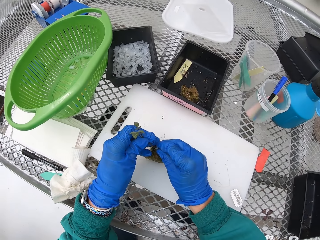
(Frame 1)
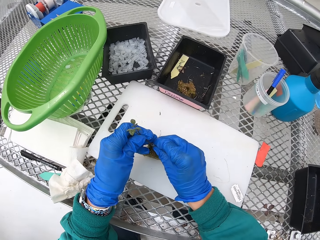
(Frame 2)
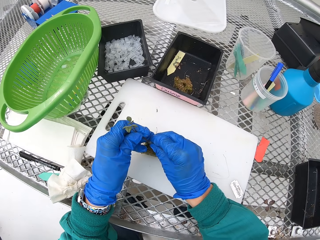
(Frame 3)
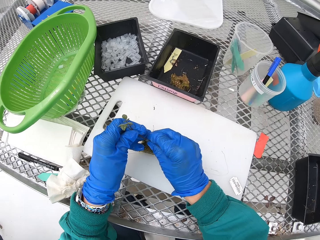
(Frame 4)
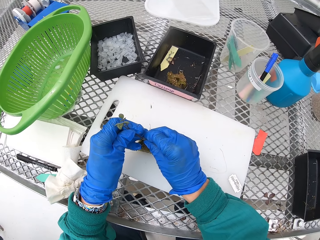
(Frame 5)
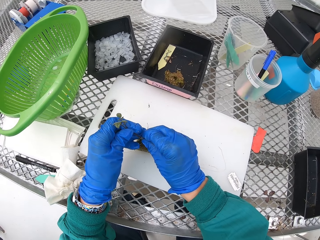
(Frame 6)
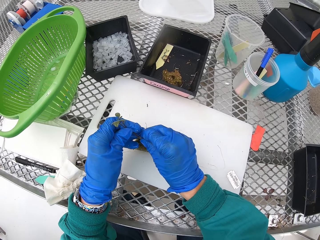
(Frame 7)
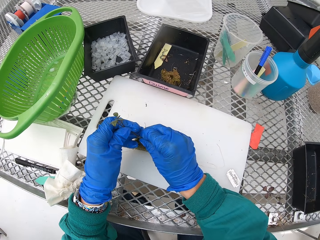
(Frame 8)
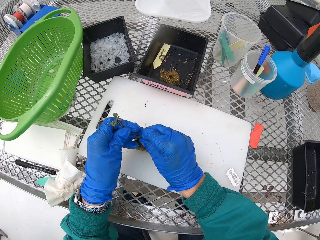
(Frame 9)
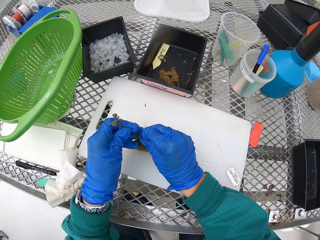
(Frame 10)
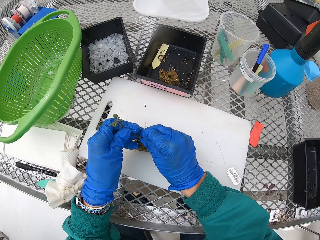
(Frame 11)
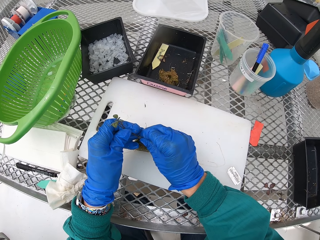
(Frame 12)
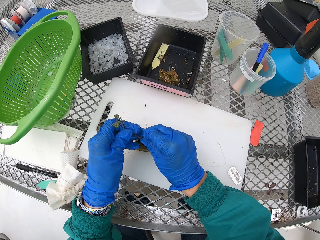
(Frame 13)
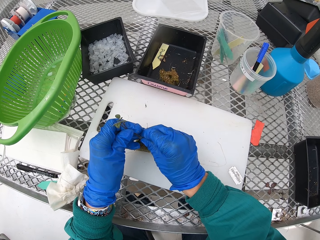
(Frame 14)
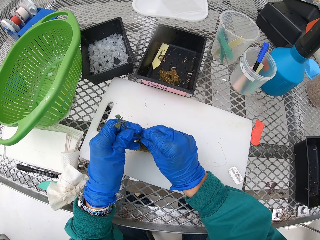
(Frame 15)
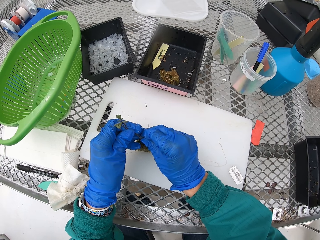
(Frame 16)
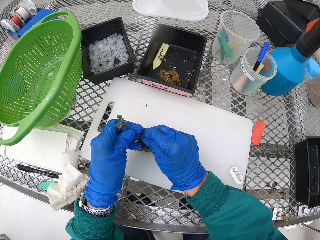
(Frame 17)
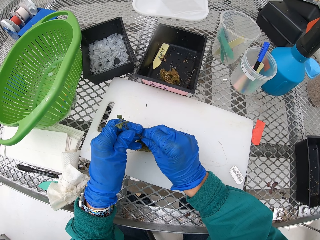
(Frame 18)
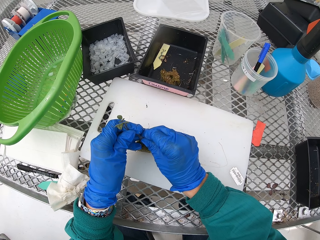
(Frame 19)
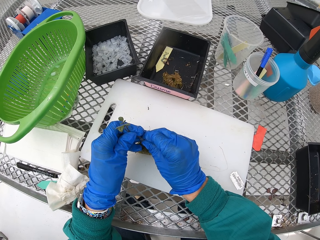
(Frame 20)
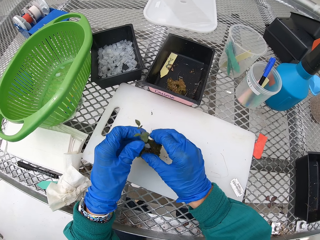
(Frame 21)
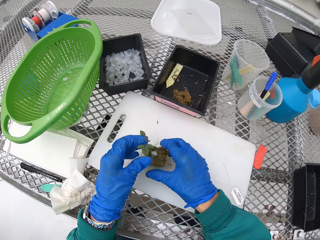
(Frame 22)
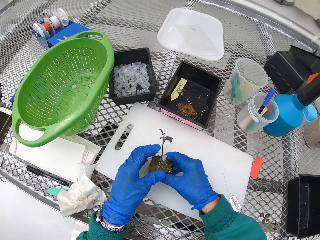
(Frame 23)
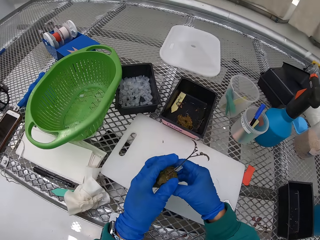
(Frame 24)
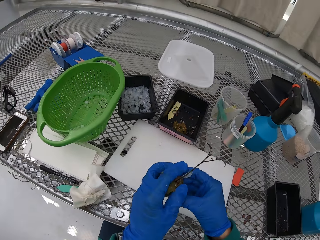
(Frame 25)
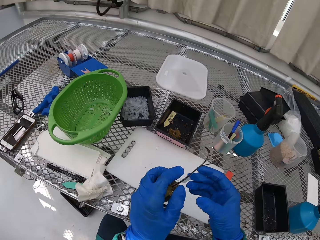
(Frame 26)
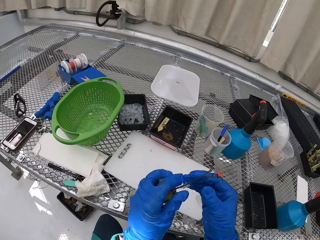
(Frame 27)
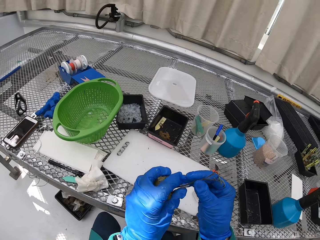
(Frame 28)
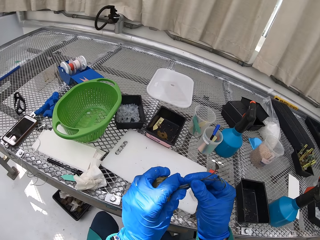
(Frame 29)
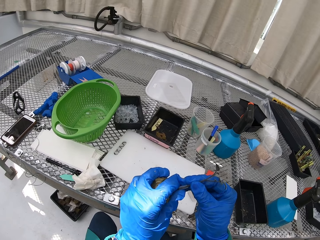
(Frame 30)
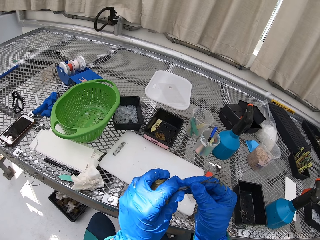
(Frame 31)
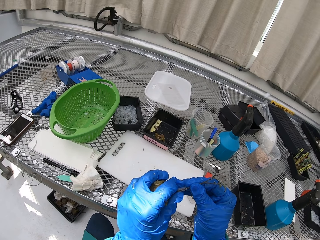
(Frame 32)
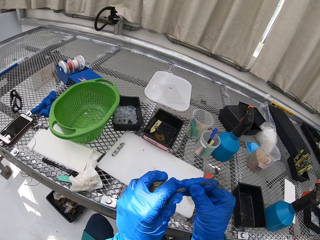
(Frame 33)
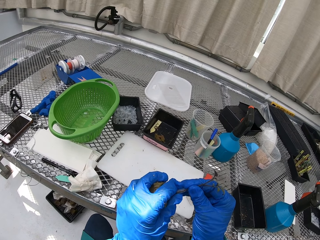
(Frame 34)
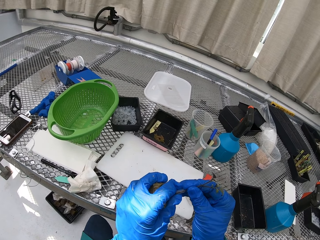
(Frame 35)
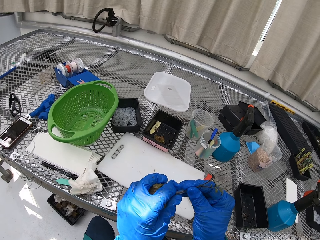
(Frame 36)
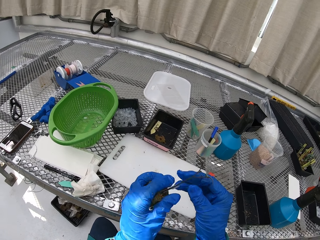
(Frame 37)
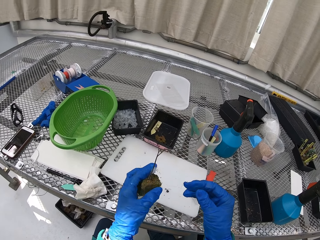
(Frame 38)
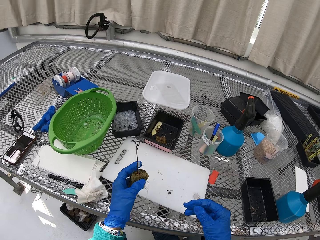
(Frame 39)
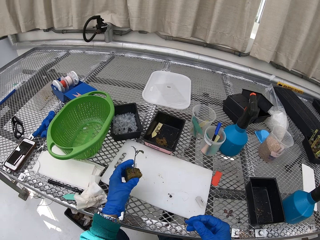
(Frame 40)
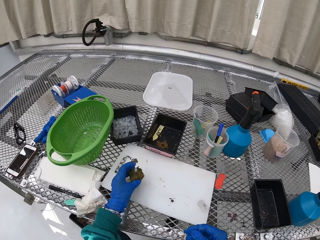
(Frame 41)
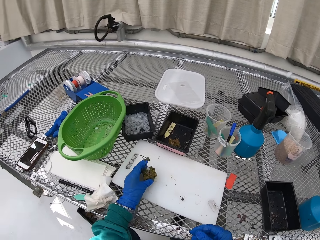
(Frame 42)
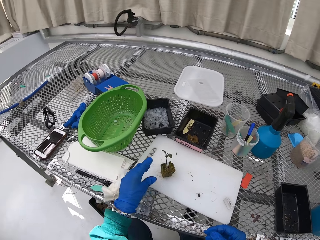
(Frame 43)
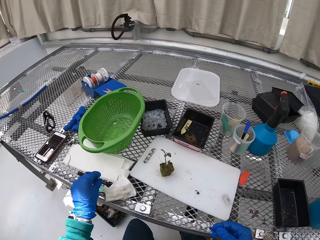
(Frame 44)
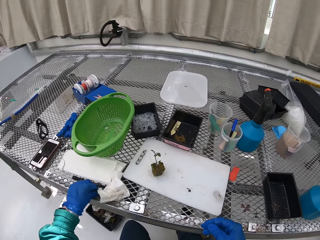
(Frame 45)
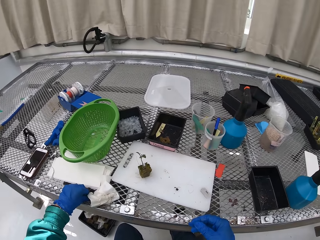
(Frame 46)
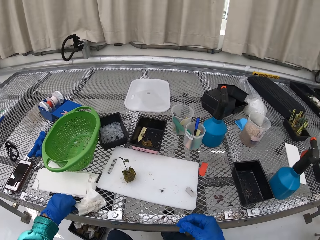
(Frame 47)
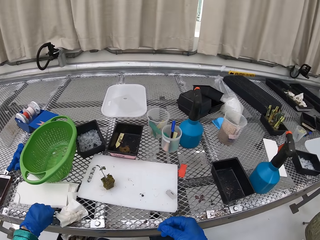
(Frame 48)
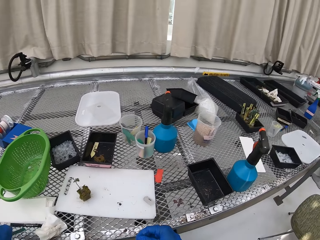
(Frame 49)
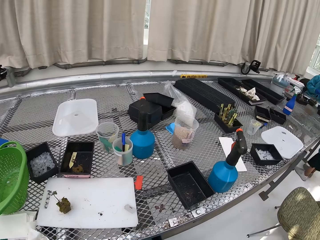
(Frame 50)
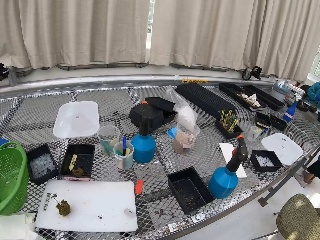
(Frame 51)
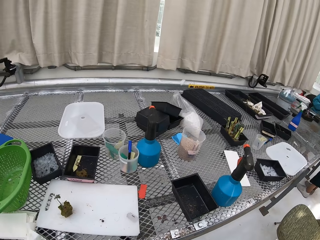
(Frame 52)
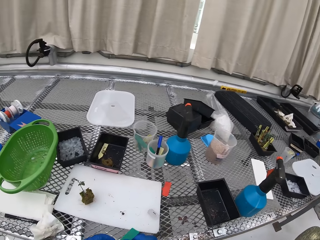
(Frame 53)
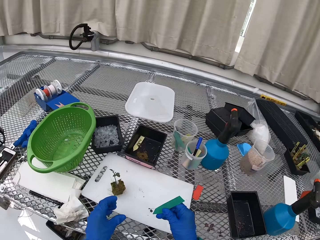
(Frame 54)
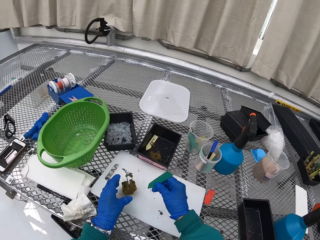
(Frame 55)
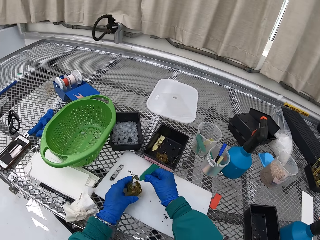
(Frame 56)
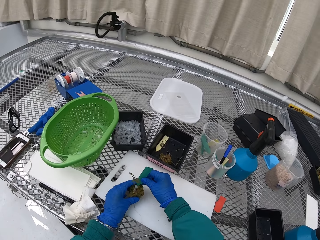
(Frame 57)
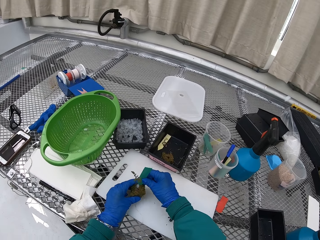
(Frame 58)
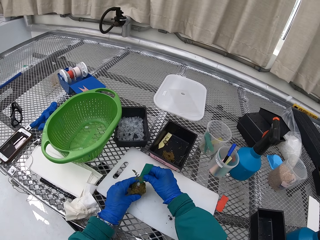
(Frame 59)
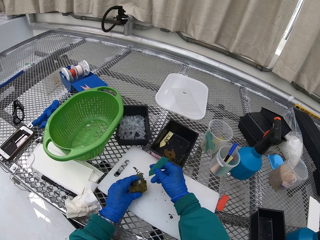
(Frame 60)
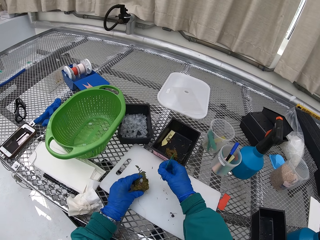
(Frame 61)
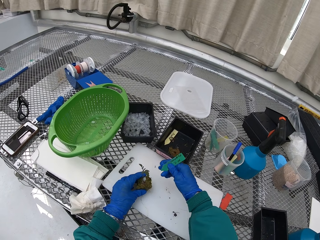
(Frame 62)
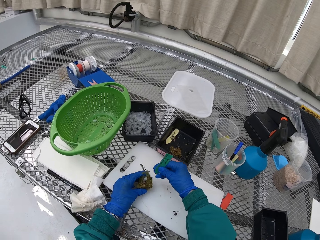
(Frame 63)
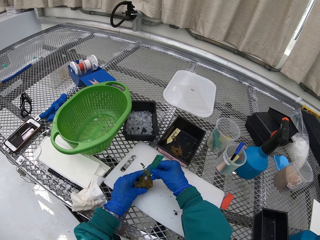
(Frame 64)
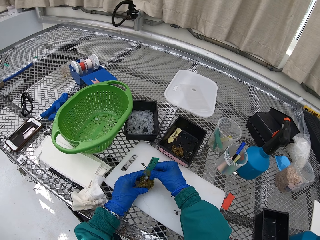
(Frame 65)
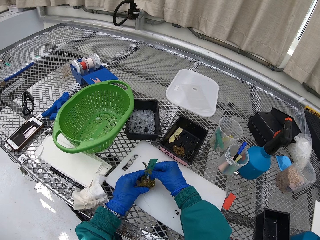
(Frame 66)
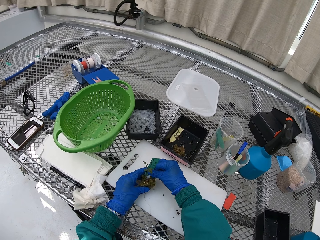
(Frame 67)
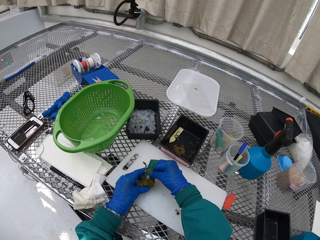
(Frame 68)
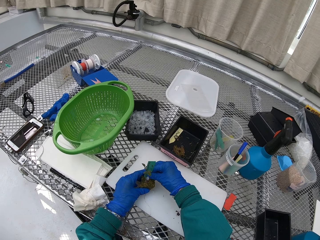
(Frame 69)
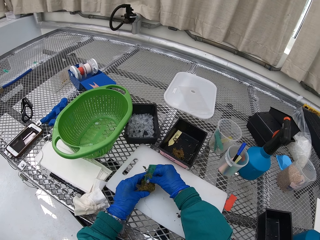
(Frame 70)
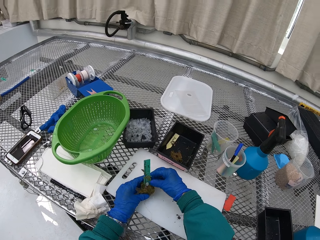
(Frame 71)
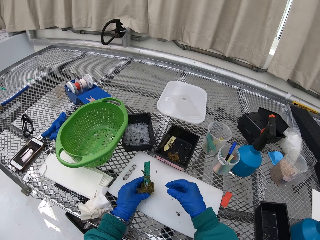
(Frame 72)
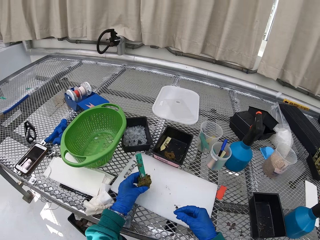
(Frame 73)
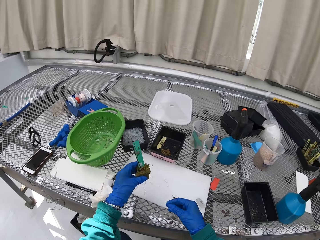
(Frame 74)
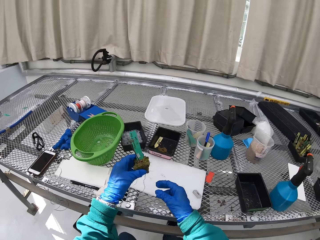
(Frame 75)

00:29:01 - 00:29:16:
The camera wearer fixes the plant on the small pipe. They put the flower on the table. They pick up a label or name sign. They put the label on the plant.

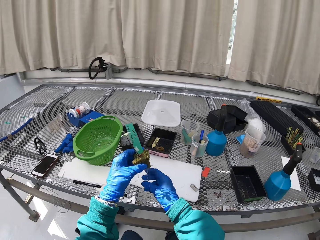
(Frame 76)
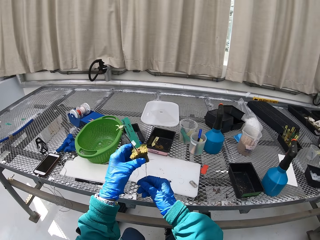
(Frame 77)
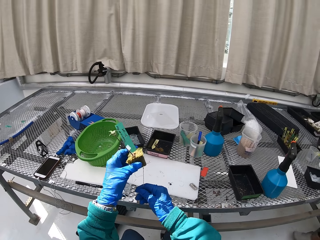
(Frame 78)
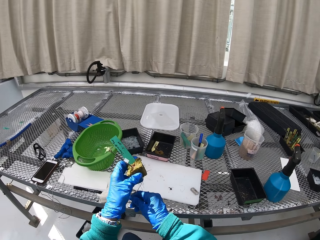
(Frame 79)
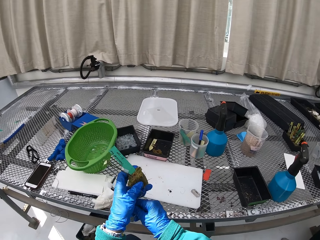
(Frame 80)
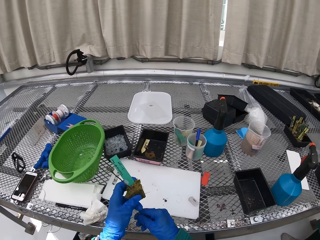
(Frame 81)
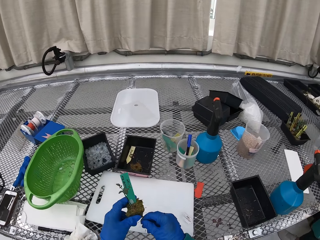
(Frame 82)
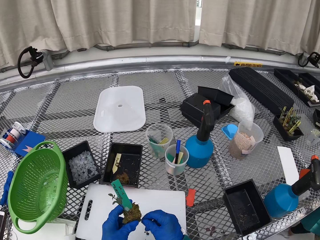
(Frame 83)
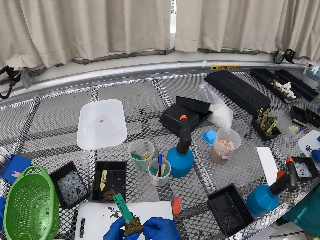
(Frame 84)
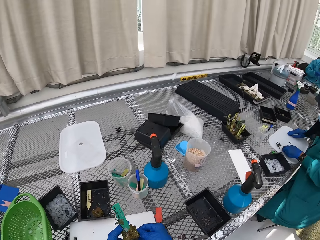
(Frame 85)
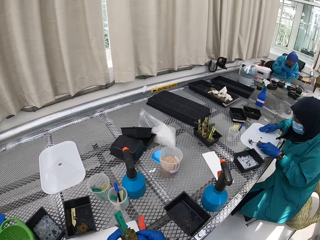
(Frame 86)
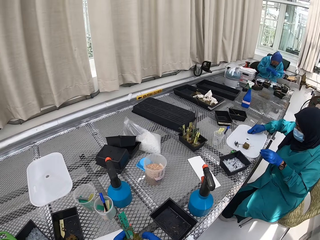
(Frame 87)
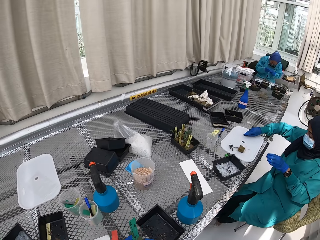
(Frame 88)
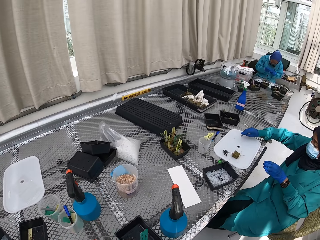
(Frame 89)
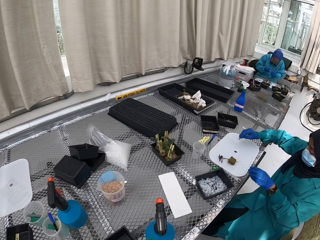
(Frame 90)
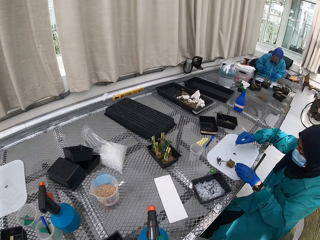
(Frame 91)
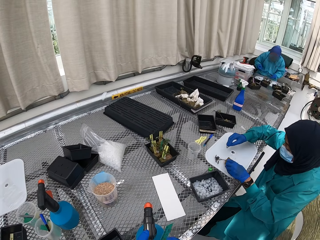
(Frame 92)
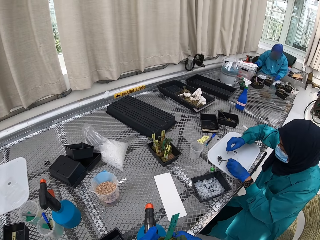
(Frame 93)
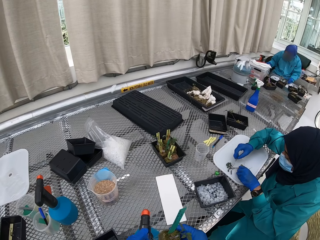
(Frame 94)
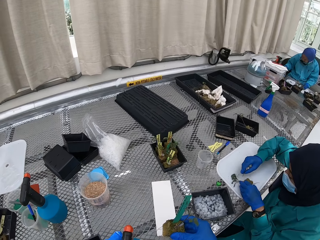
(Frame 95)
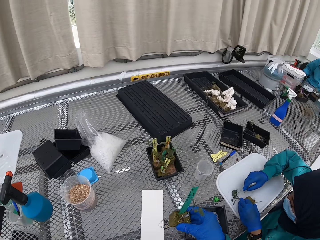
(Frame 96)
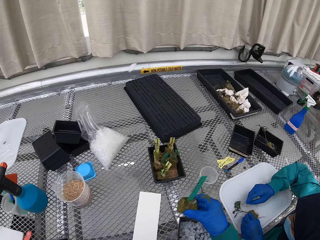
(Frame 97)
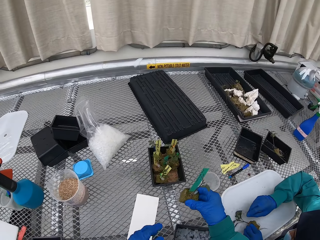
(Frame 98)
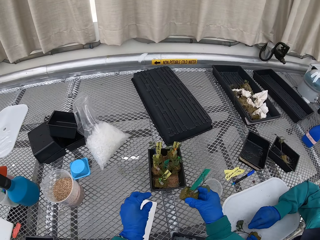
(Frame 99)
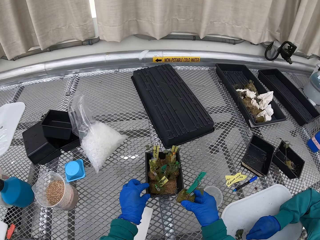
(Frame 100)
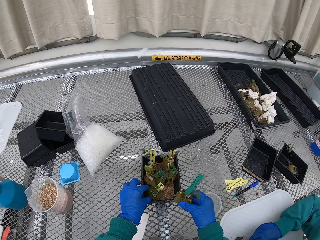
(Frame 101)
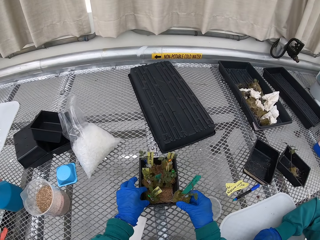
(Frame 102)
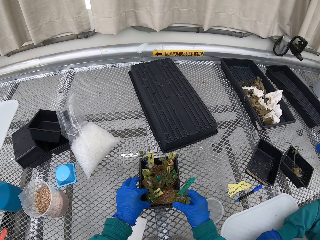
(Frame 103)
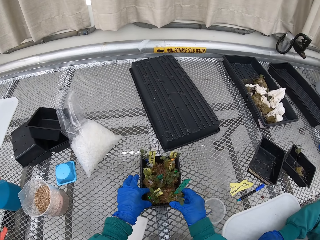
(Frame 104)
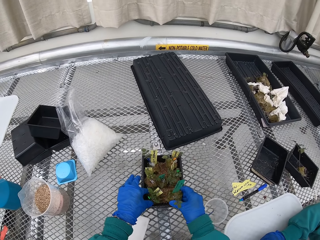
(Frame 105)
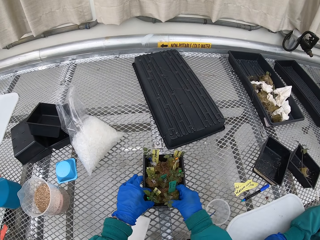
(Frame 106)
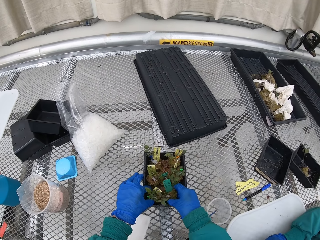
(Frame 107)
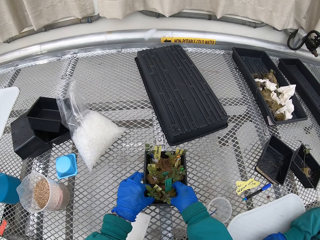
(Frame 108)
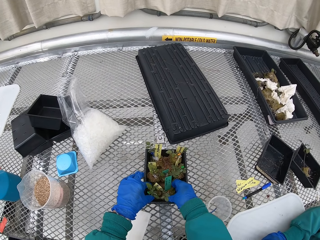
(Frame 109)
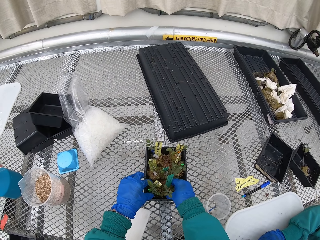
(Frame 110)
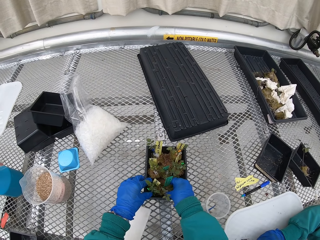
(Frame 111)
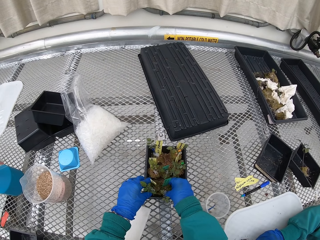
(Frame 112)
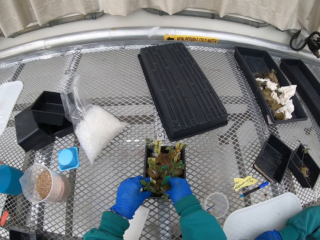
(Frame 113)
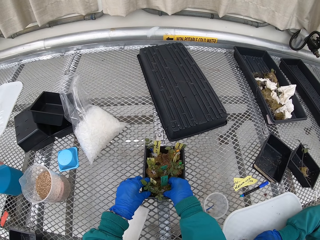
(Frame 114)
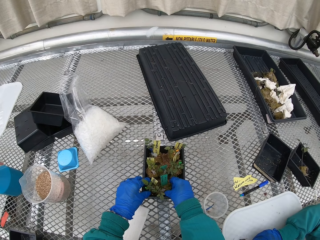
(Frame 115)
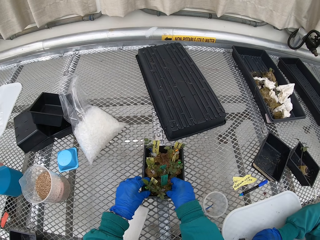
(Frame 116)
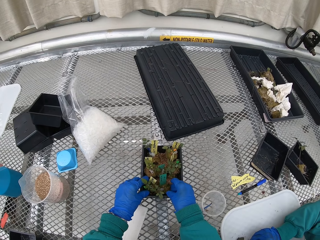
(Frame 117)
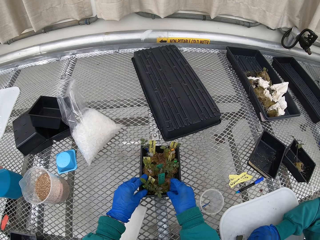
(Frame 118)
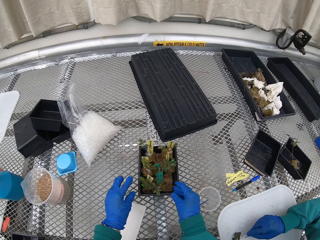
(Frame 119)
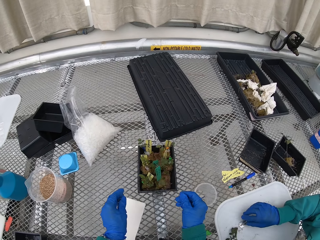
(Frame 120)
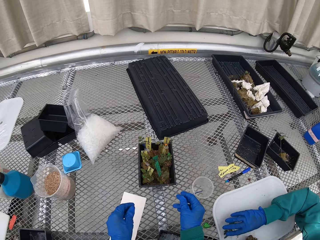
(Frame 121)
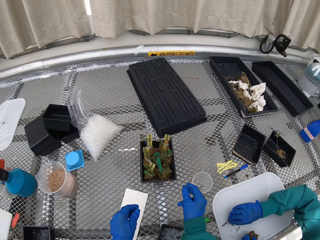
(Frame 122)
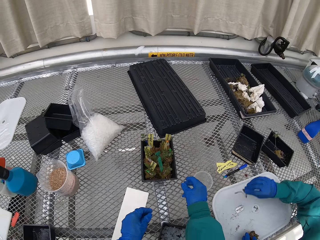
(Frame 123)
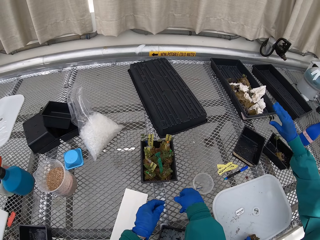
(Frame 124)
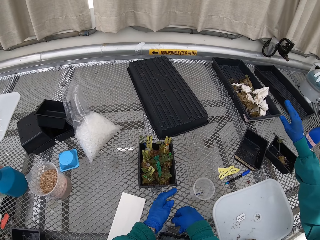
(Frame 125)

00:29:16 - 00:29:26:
The camera wearer puts the plant in the container or flower vase. A person throws the flower remains to the dust bin.
